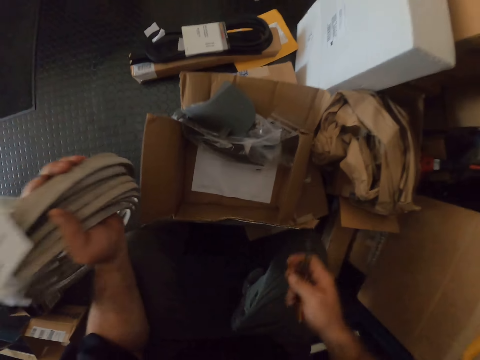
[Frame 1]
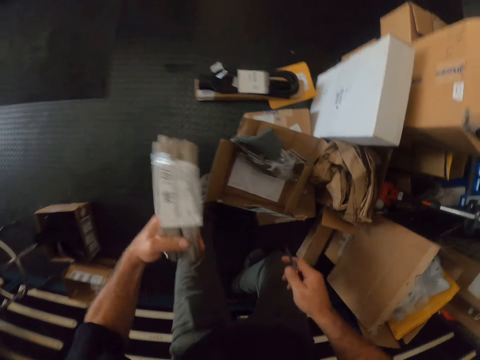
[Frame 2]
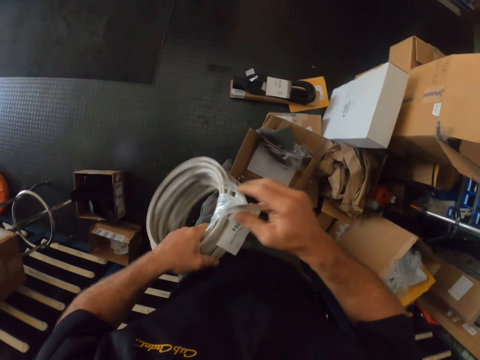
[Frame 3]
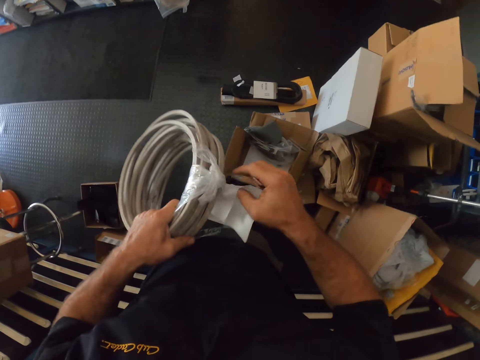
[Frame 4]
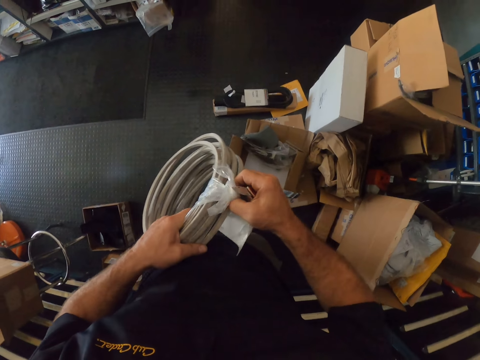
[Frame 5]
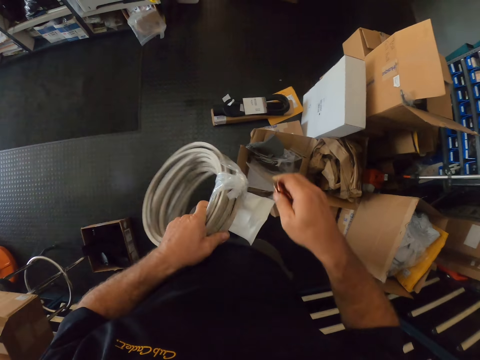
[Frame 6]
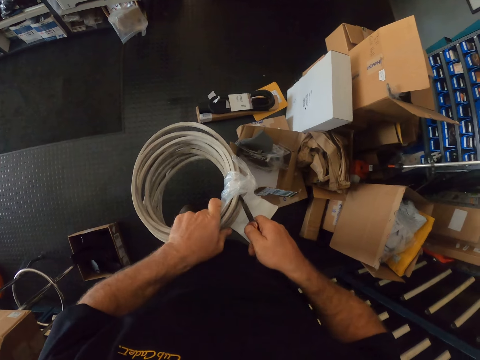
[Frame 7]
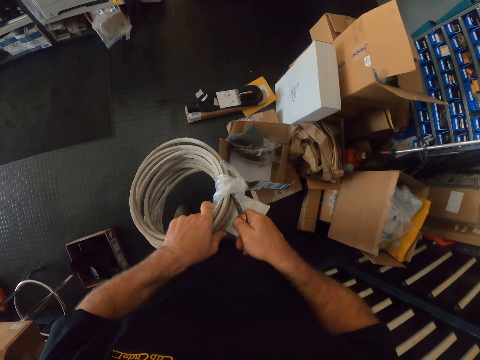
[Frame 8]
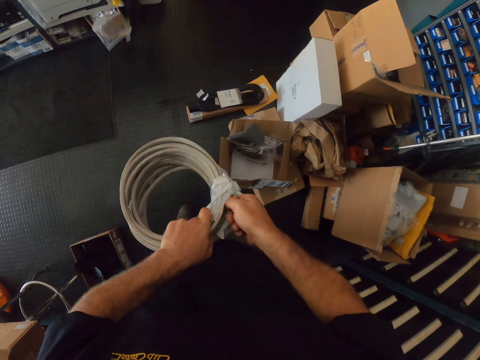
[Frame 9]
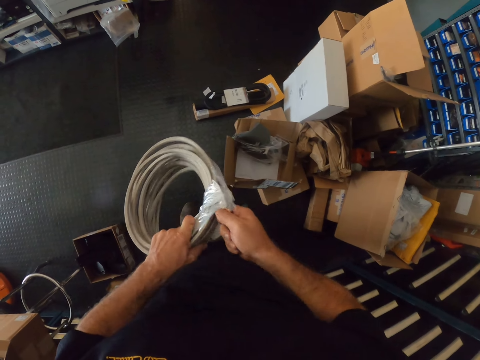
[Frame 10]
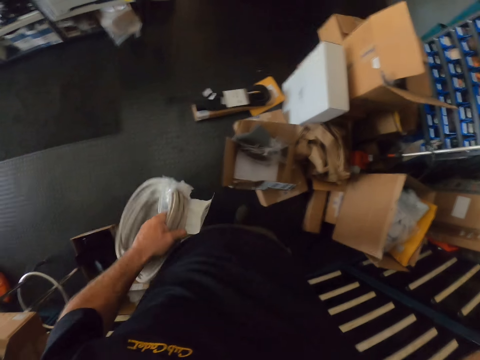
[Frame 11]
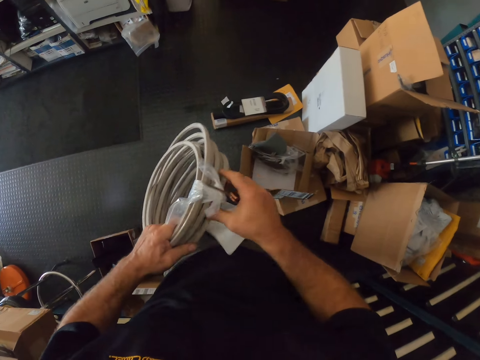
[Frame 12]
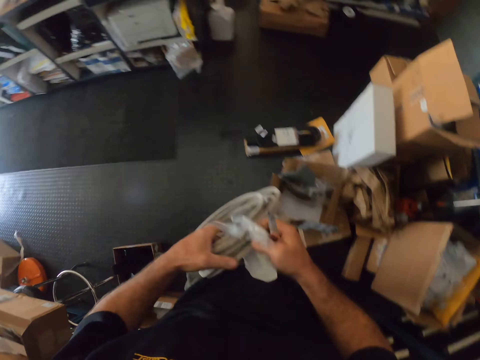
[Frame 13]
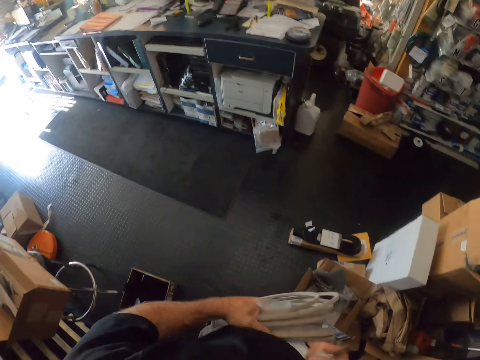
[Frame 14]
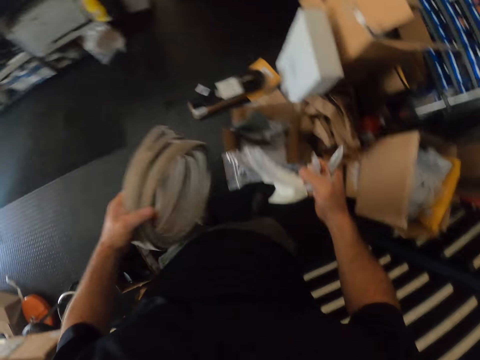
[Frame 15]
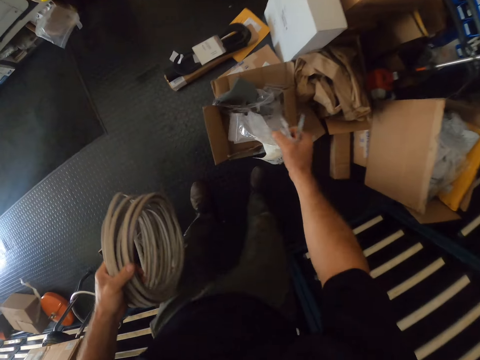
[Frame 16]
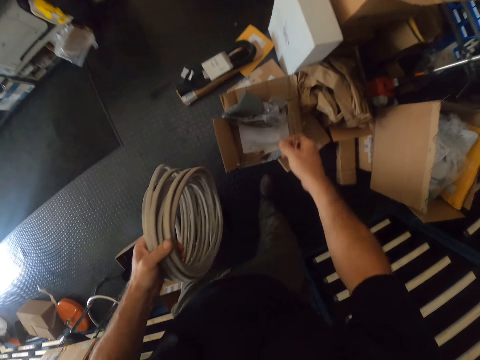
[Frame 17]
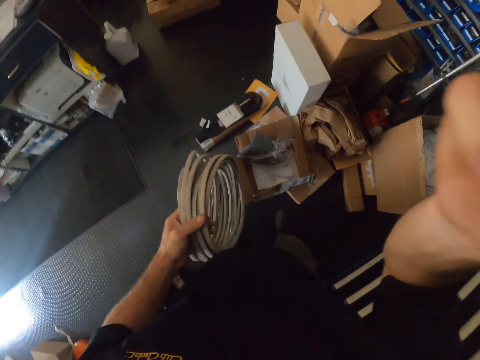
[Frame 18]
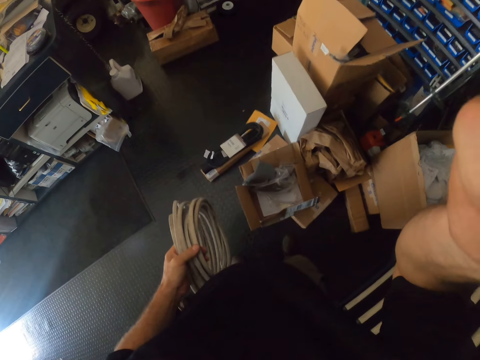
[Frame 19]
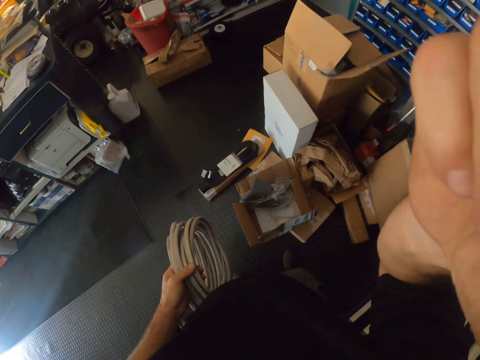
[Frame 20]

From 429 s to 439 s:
The camera wearer cuts a nylon used to tie the wire with the pocket knife in his right hand. He drops the nylon in the carton box with his right hand. He touches his head with his right hand. He raises his hand.
